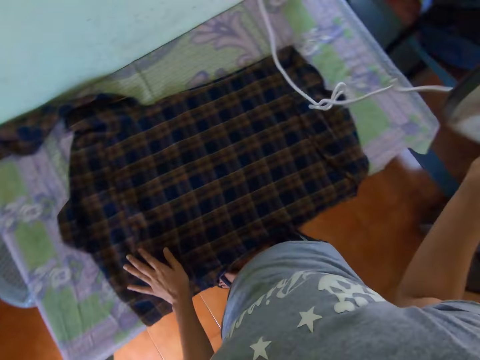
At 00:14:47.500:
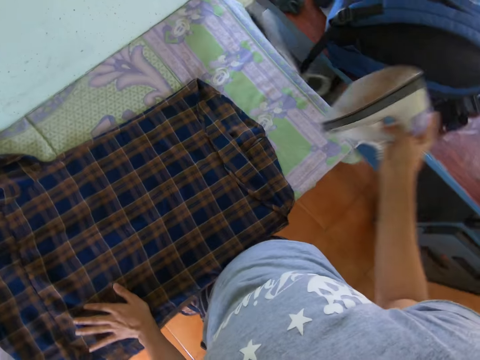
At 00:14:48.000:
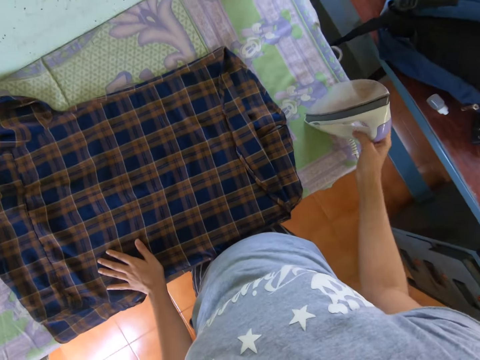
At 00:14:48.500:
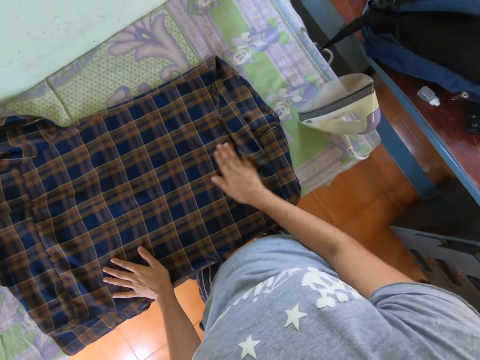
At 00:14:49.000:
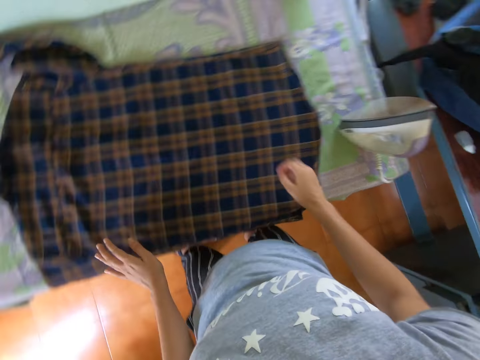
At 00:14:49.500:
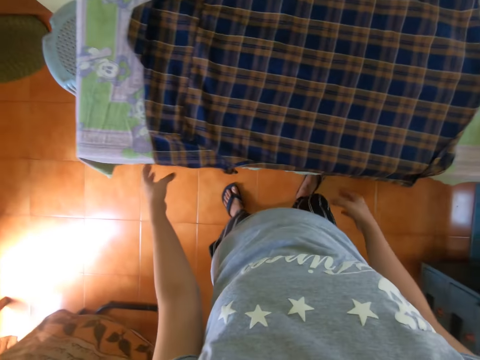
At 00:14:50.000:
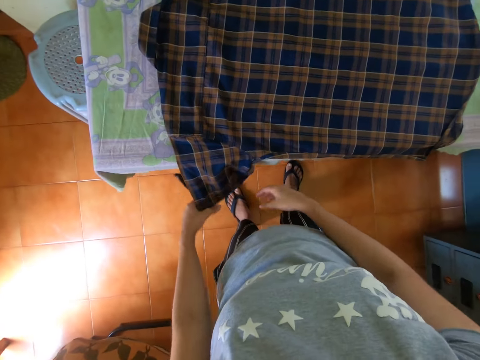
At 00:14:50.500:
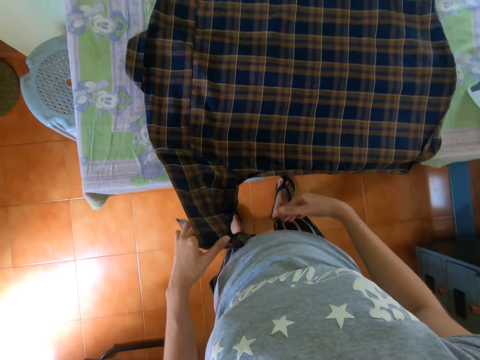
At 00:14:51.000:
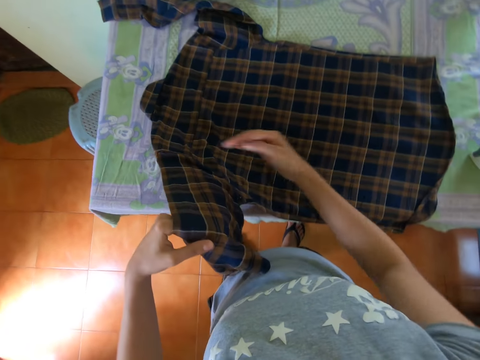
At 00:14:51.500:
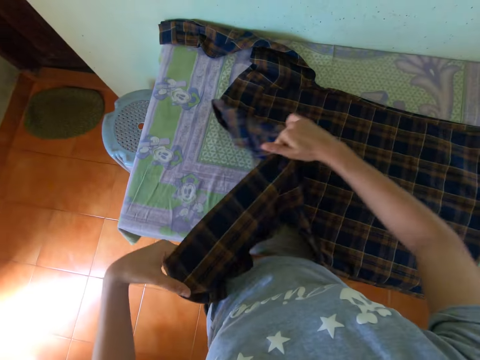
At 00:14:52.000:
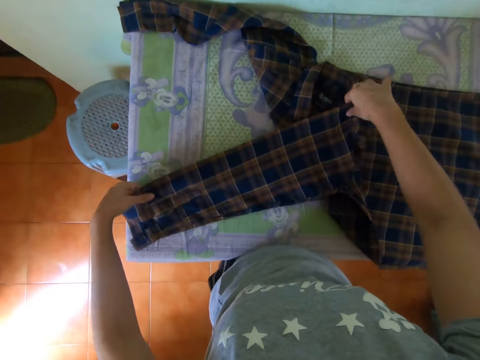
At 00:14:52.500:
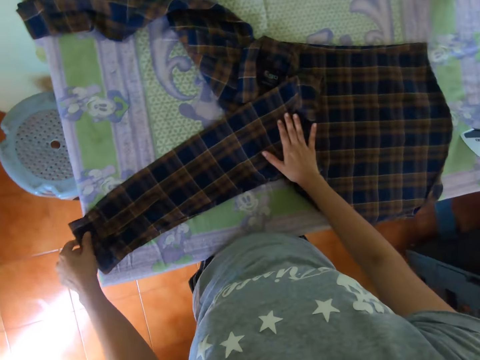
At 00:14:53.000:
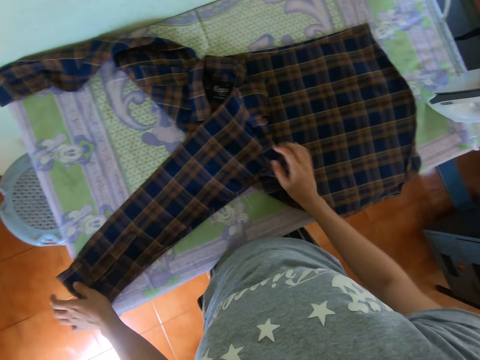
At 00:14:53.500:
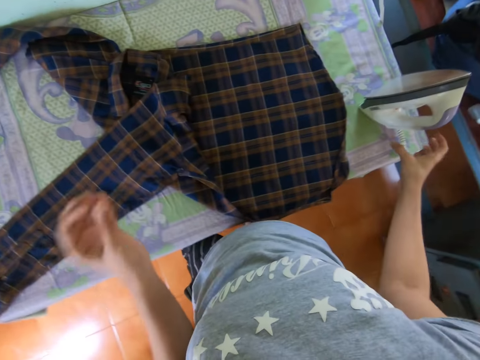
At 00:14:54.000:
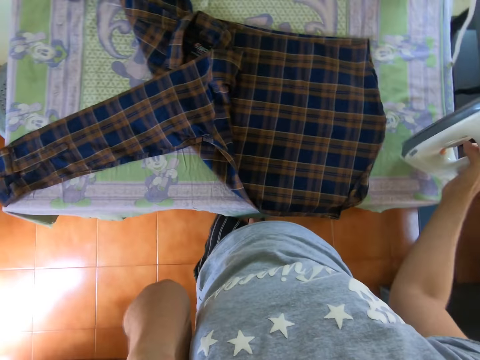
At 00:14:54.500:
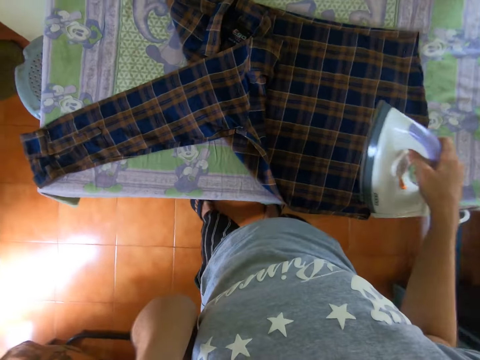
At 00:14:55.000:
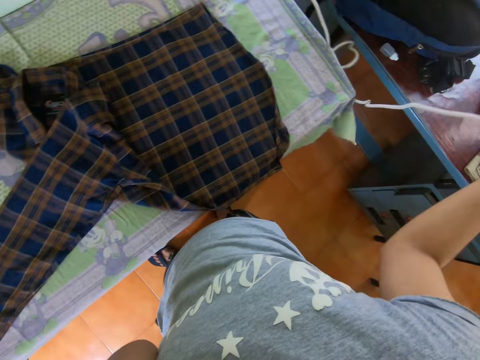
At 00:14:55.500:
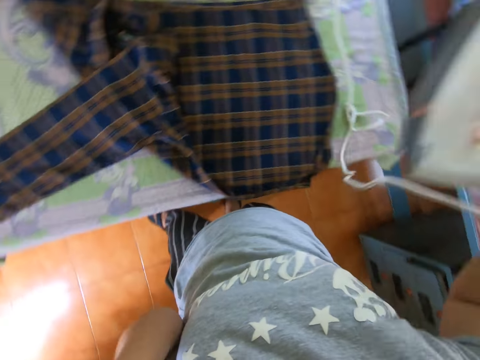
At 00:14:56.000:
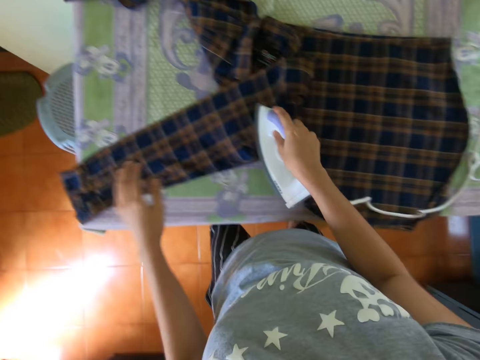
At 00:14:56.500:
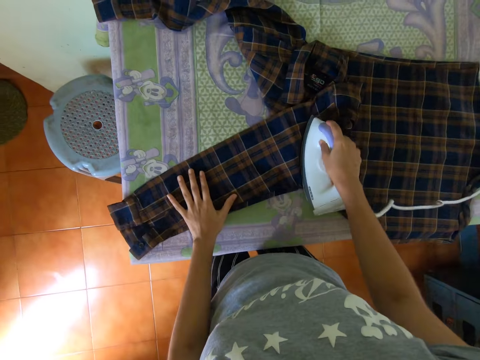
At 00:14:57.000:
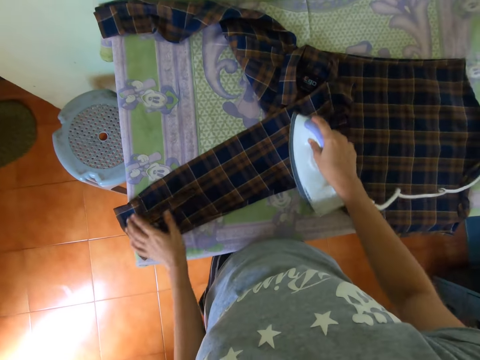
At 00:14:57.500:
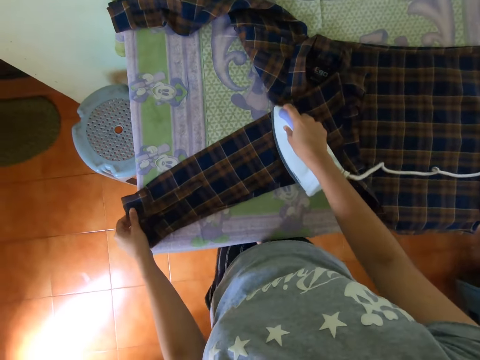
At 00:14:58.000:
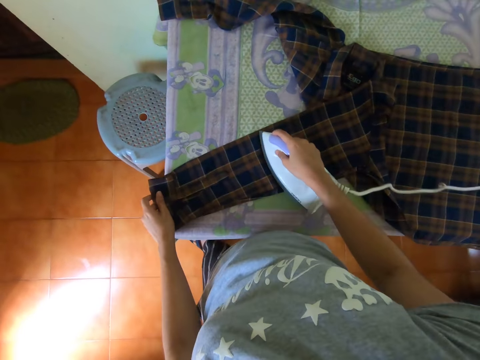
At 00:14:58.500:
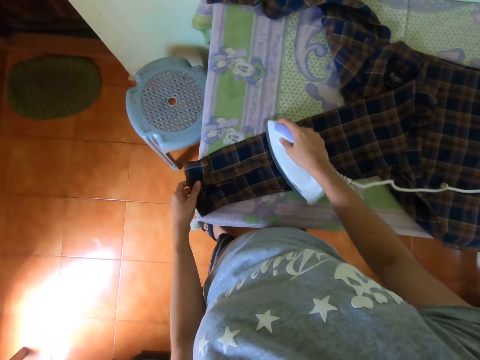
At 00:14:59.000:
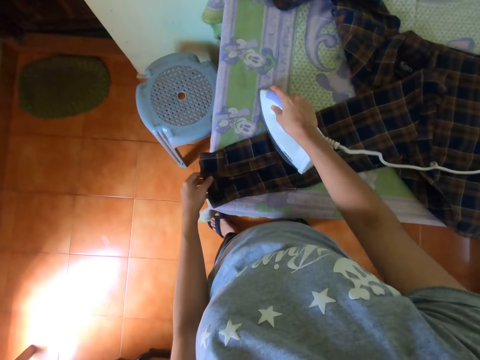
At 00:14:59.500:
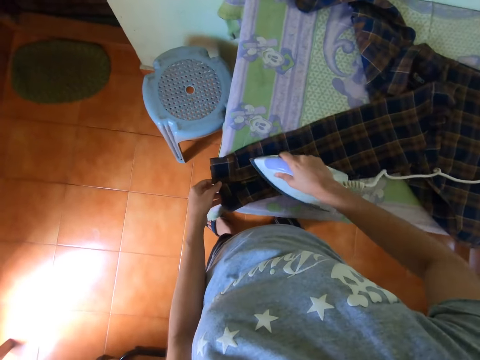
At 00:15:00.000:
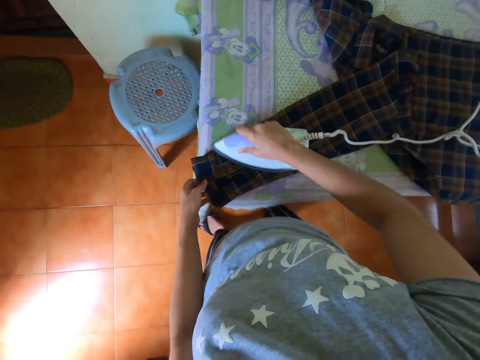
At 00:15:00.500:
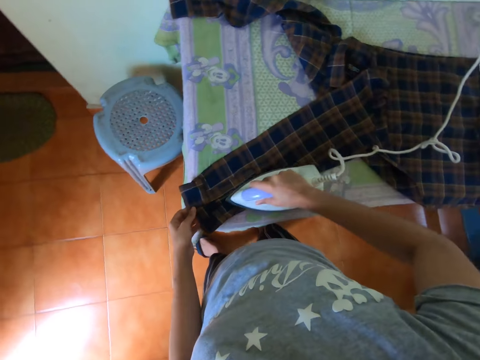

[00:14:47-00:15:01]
The camera wearer puts the iron box on the table. They put the shirt well. They fold the hand of the shirt with both hands. They take the iron box from the table. They iron the cloth with the iron box.

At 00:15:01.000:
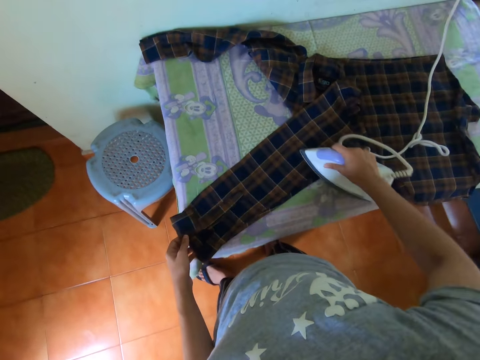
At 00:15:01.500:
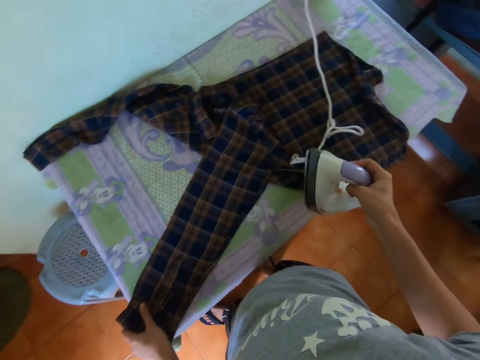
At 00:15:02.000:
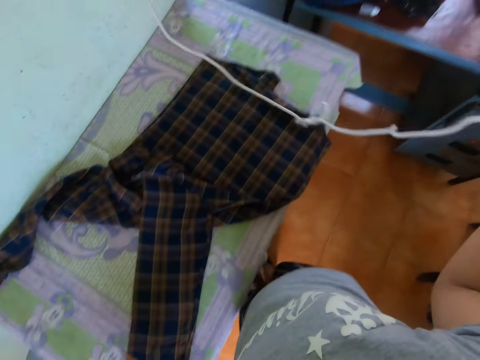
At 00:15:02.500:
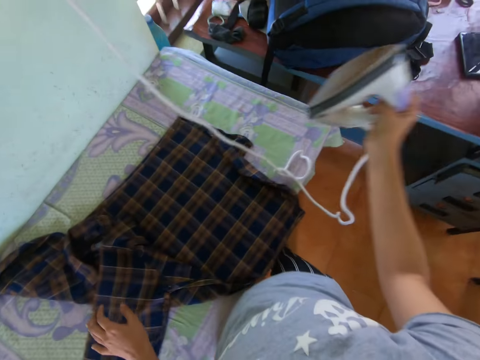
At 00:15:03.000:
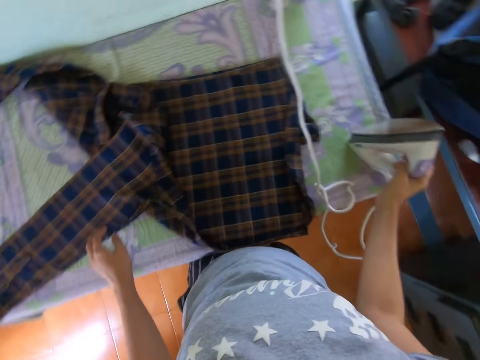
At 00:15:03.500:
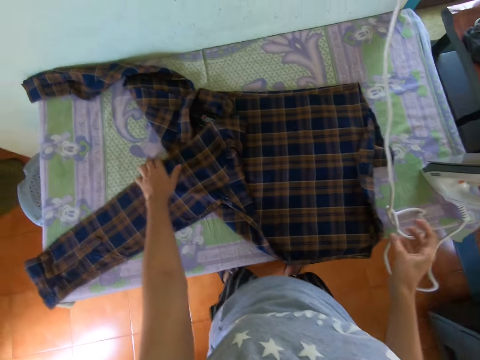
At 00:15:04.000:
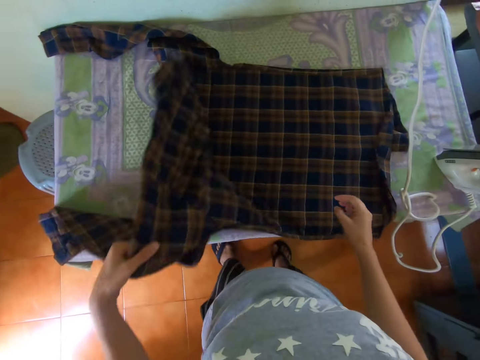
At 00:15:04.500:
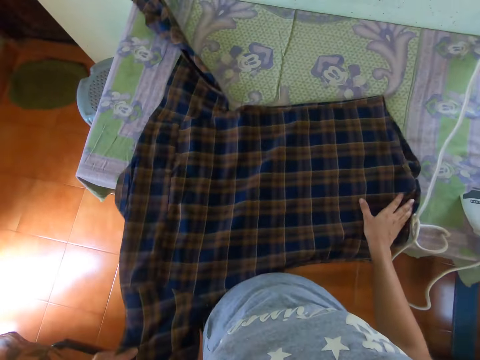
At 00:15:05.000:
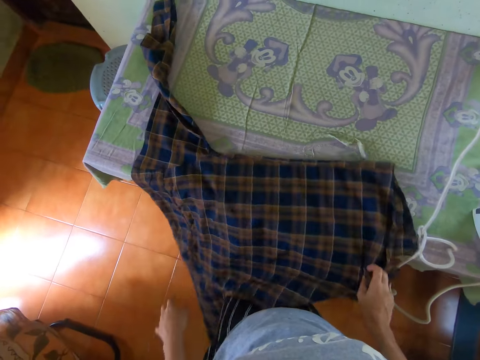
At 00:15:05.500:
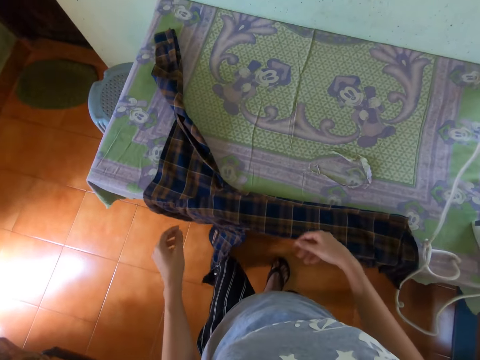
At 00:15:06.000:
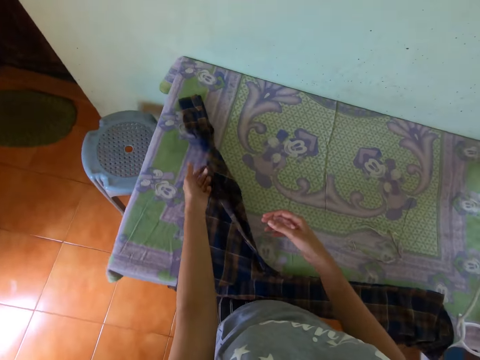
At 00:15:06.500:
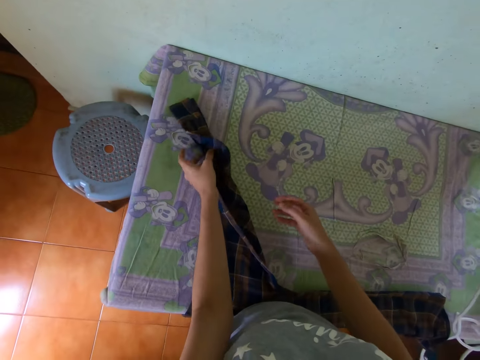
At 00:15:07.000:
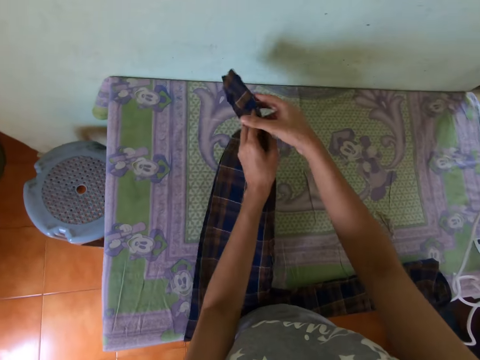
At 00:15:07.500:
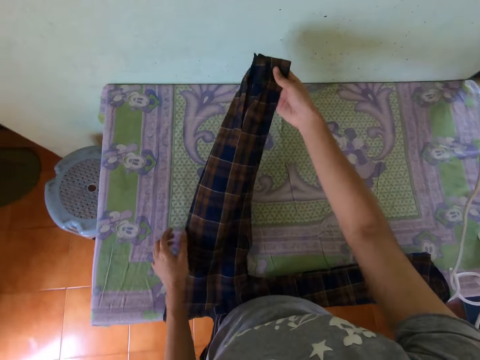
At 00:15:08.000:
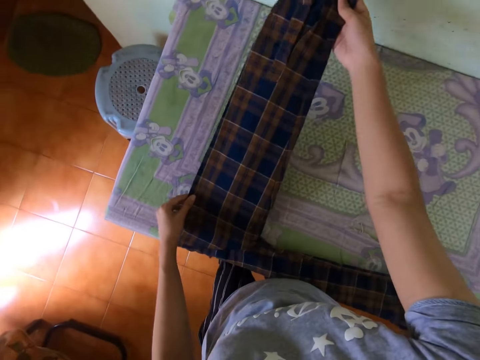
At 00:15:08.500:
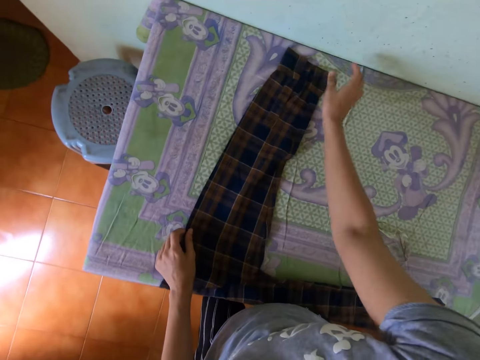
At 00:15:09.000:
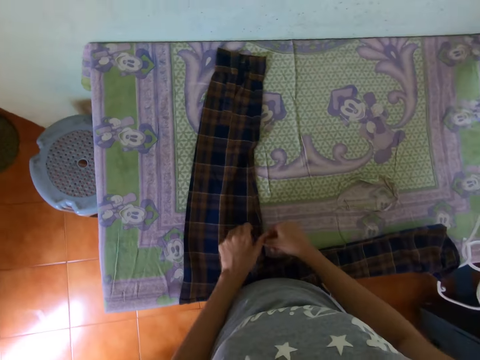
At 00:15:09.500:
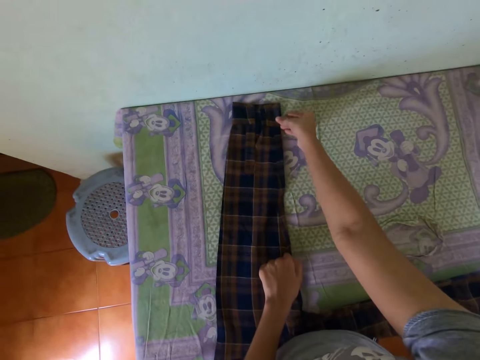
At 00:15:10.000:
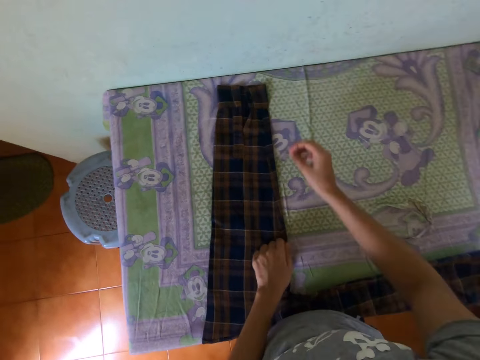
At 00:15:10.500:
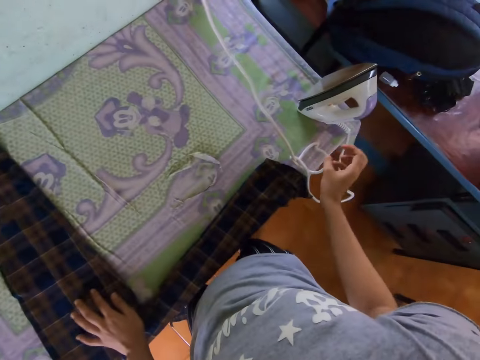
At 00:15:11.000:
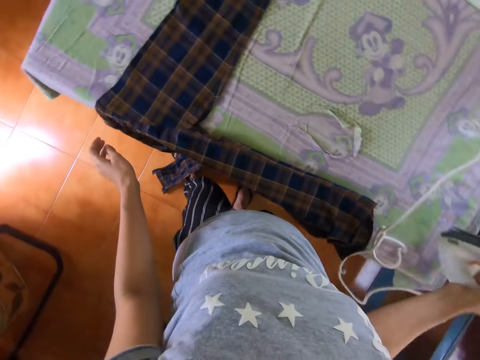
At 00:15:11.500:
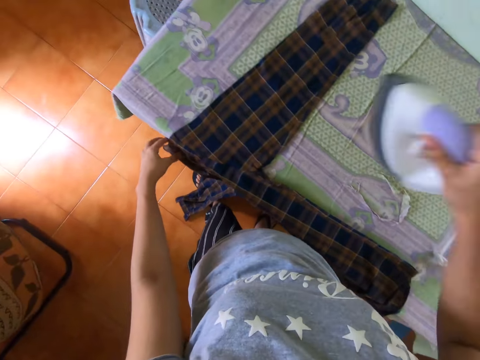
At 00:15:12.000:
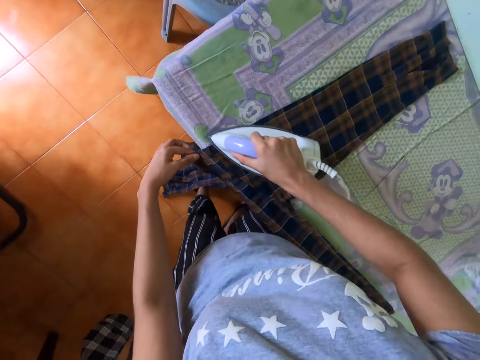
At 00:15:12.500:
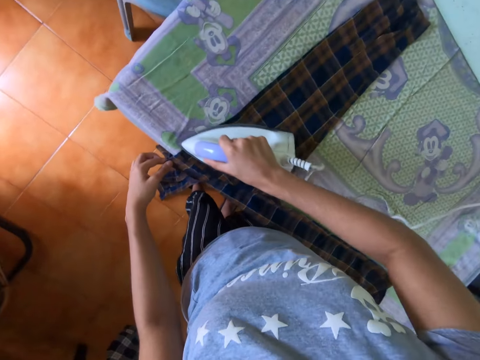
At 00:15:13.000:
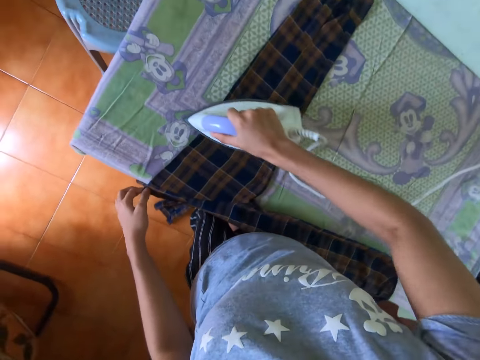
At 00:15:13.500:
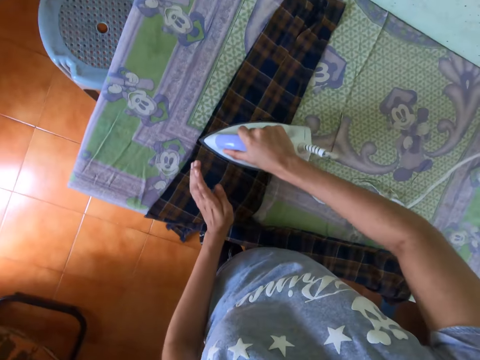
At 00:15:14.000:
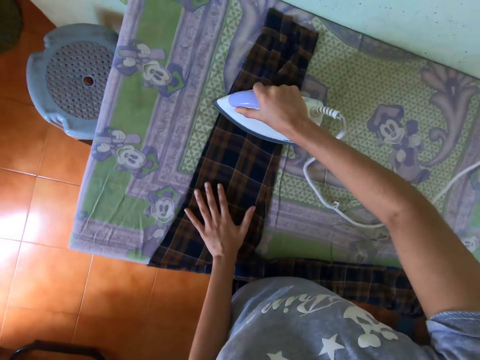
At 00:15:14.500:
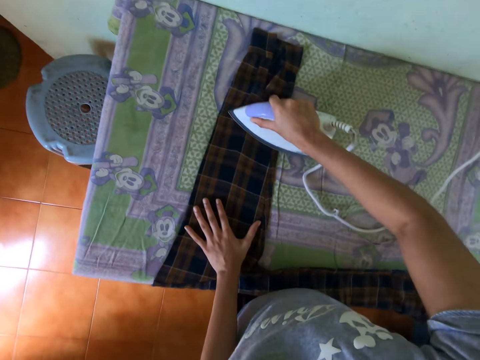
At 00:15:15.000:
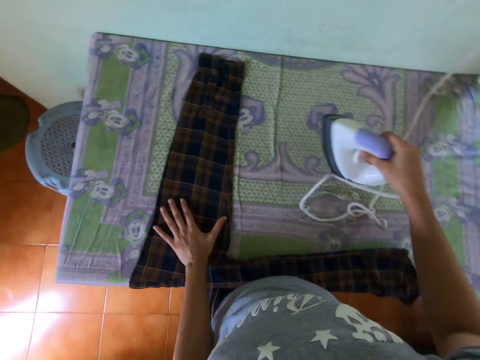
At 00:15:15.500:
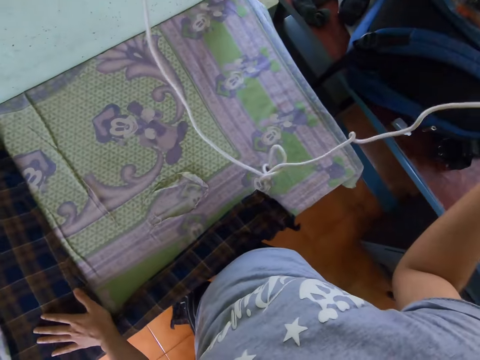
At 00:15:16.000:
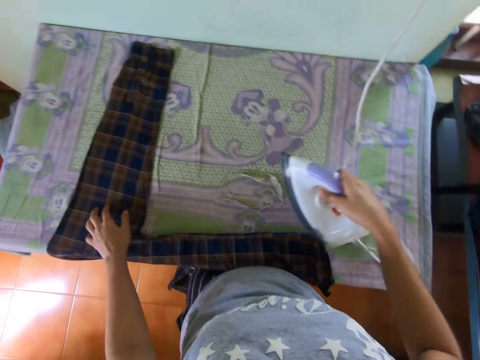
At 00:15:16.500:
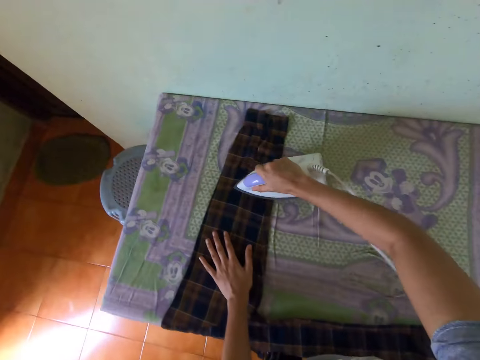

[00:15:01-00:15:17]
The camera wearer puts the iron box on the table. They fold the cloth with both hands. They put the shirt well. They straighten the shirt's hand. They take the iron box from the table. They iron the cloth with the iron box.
